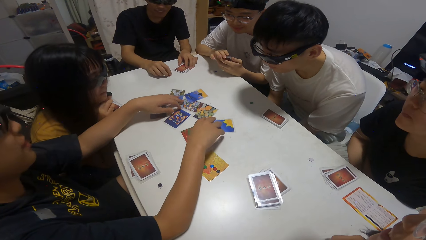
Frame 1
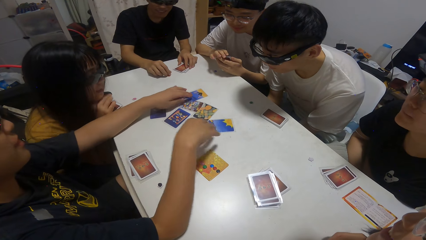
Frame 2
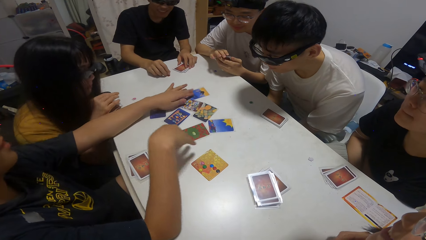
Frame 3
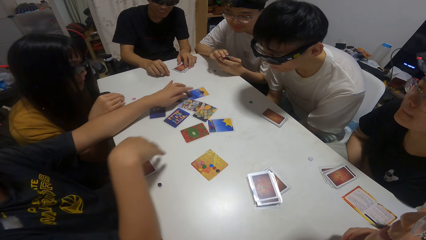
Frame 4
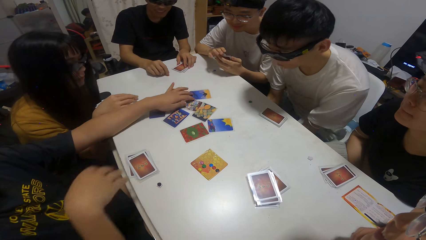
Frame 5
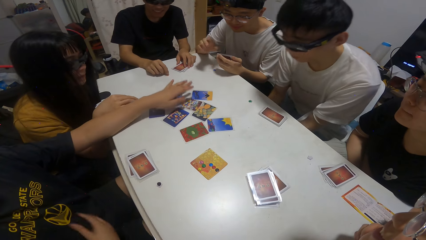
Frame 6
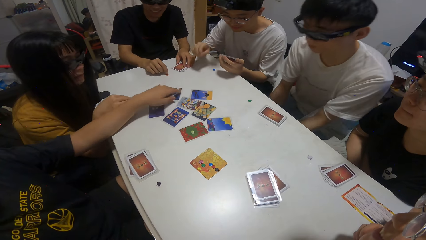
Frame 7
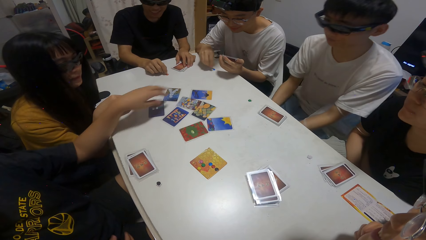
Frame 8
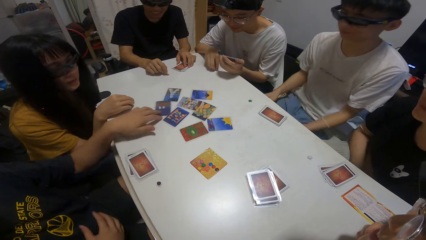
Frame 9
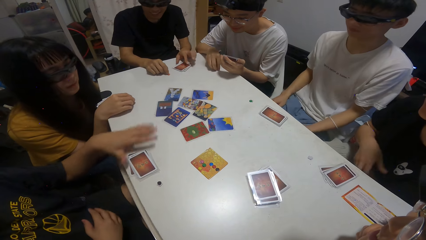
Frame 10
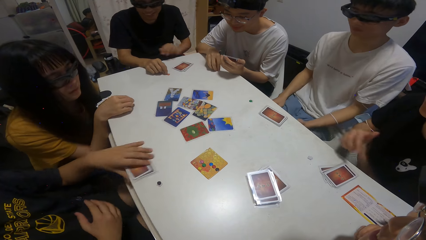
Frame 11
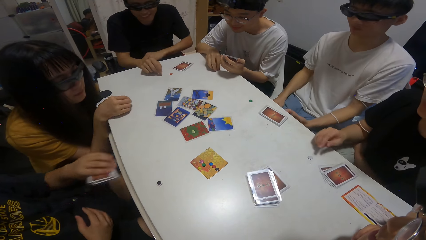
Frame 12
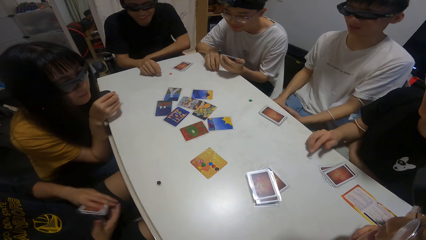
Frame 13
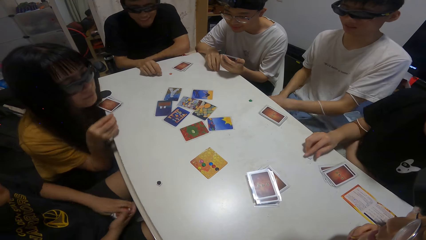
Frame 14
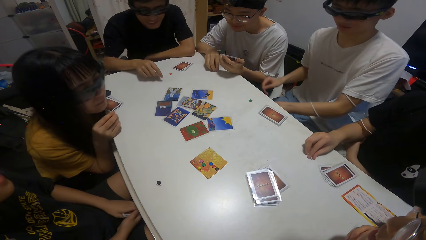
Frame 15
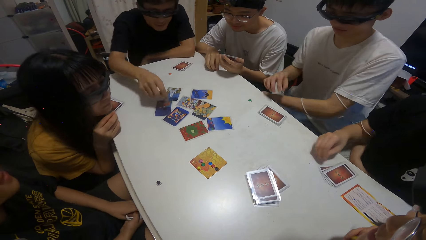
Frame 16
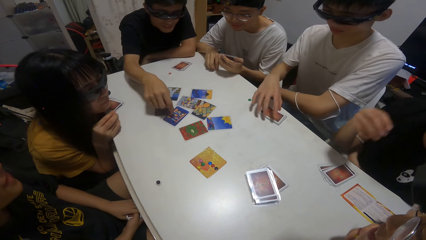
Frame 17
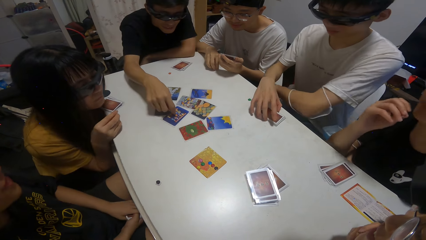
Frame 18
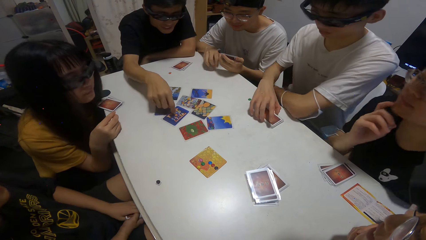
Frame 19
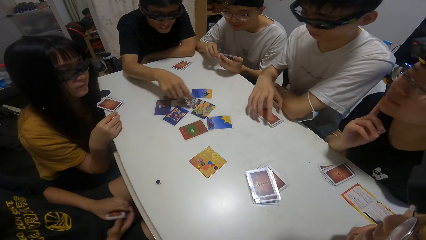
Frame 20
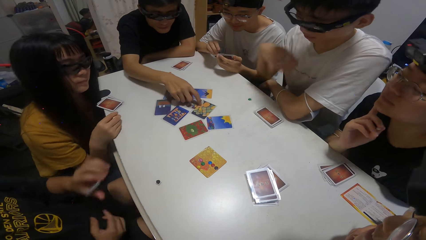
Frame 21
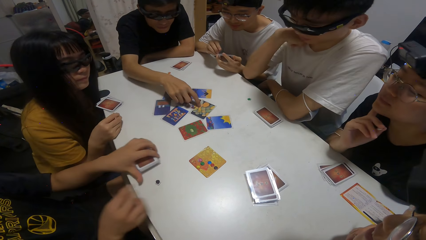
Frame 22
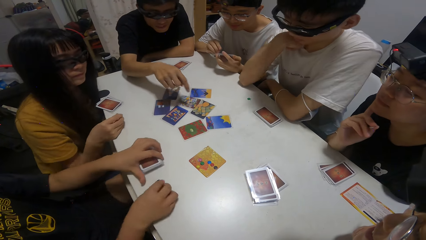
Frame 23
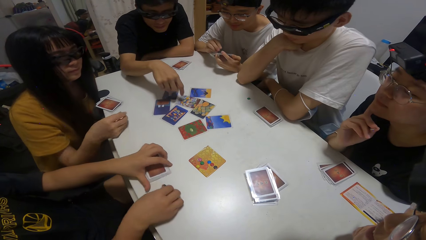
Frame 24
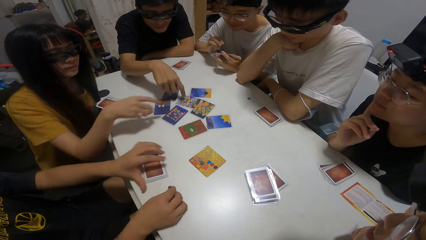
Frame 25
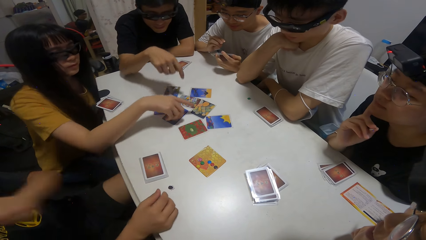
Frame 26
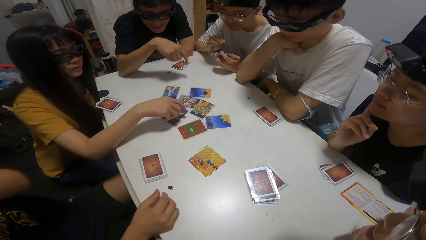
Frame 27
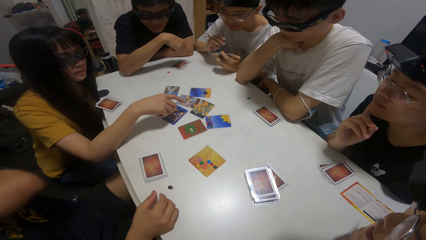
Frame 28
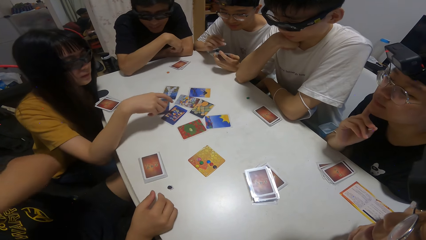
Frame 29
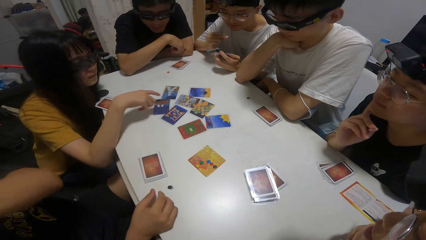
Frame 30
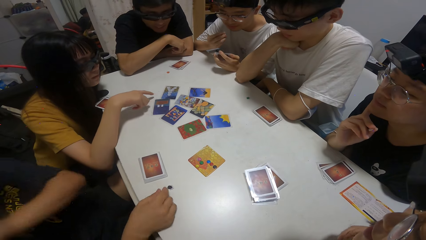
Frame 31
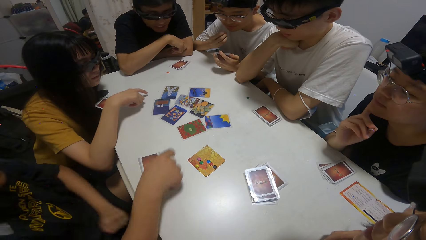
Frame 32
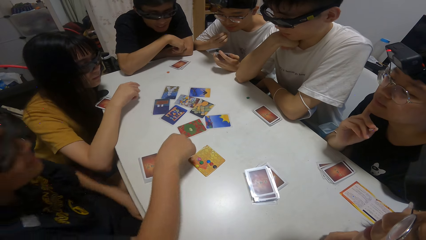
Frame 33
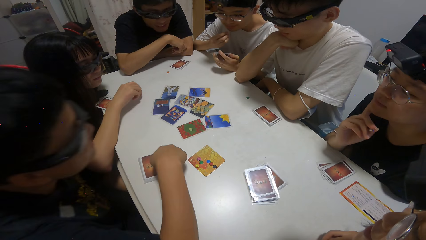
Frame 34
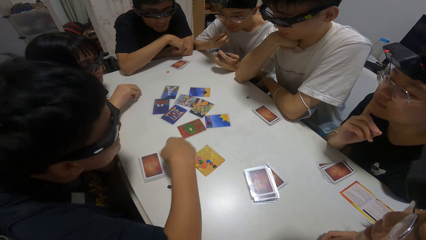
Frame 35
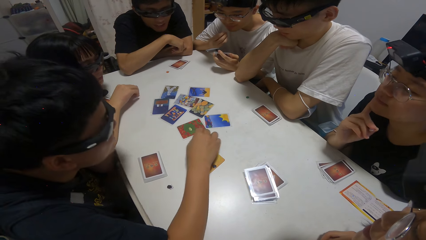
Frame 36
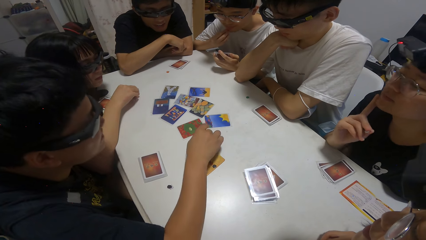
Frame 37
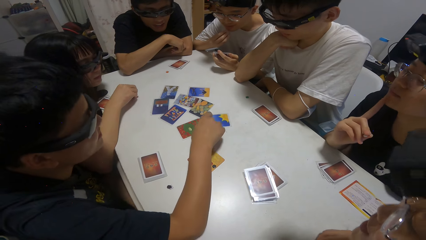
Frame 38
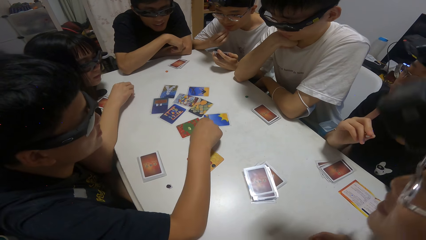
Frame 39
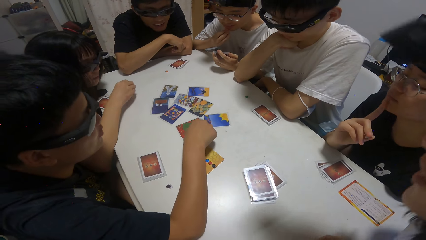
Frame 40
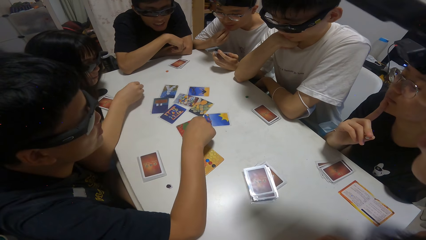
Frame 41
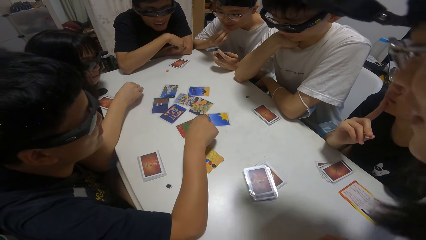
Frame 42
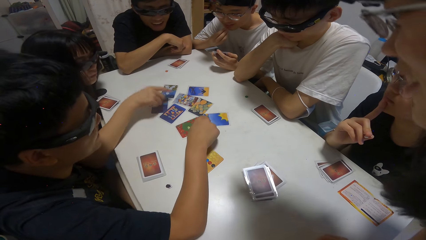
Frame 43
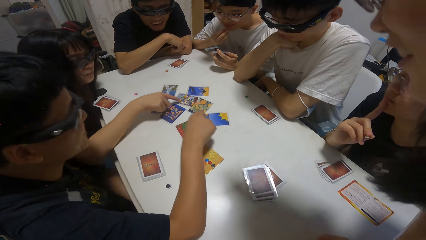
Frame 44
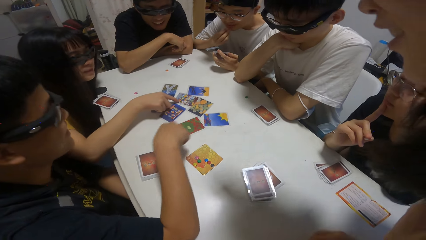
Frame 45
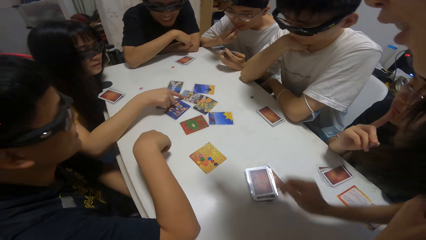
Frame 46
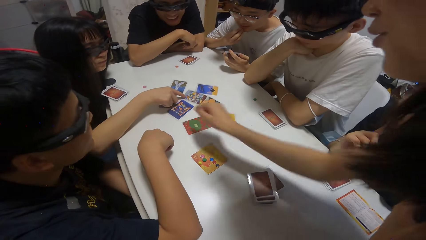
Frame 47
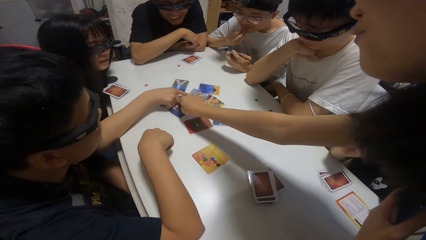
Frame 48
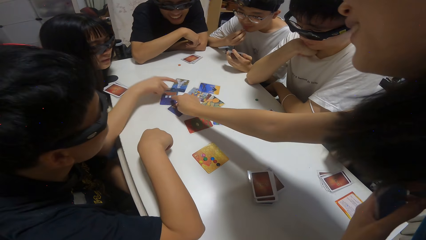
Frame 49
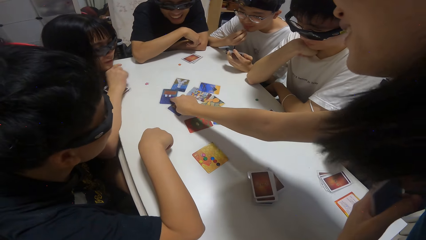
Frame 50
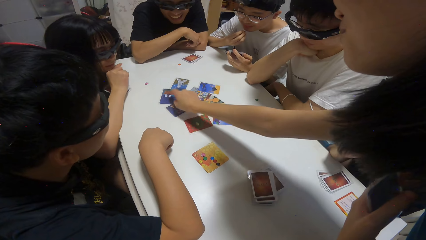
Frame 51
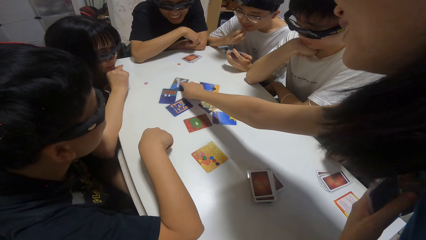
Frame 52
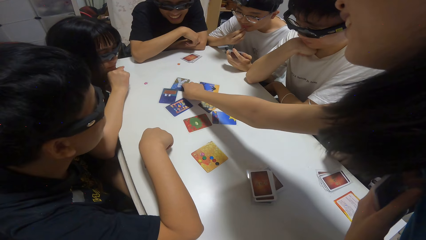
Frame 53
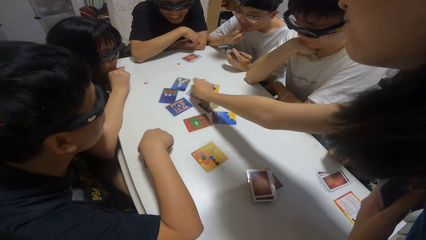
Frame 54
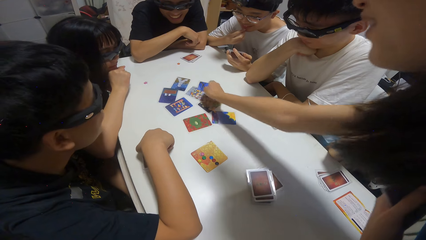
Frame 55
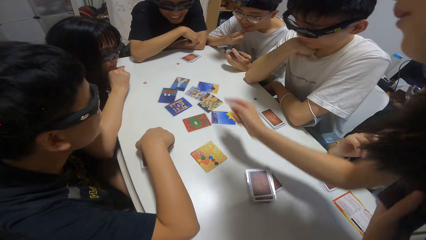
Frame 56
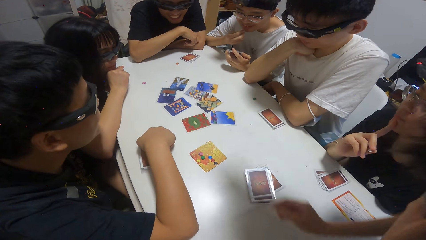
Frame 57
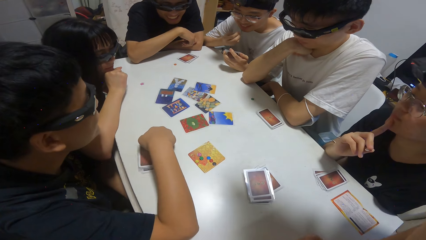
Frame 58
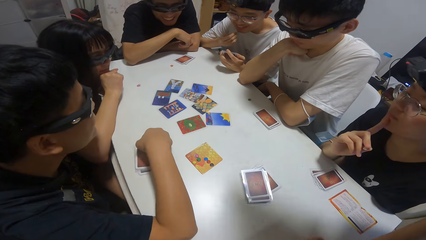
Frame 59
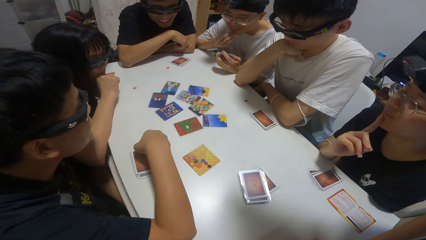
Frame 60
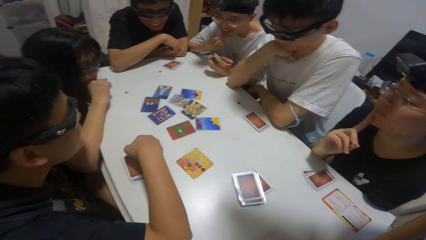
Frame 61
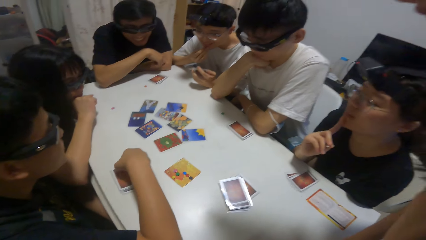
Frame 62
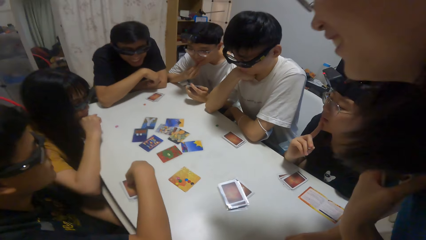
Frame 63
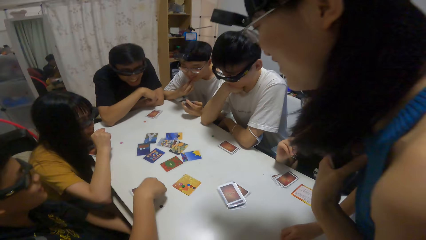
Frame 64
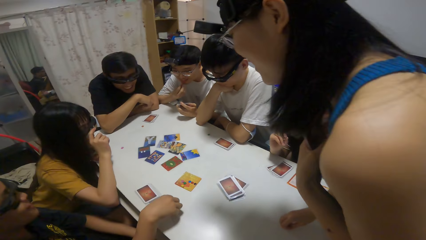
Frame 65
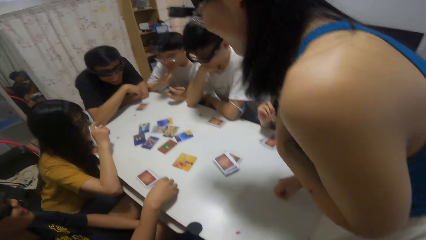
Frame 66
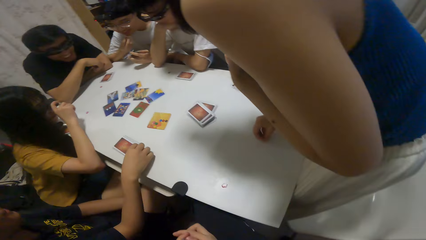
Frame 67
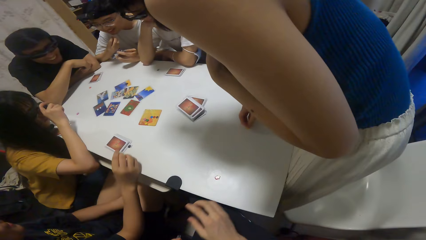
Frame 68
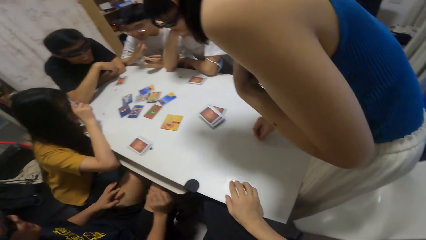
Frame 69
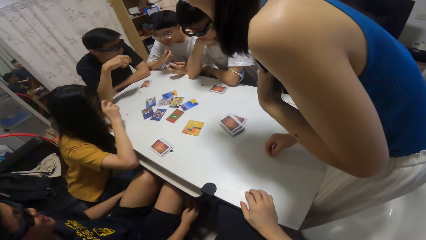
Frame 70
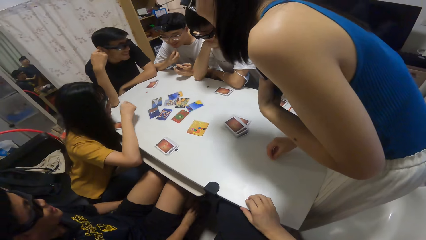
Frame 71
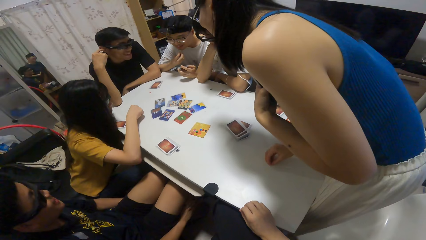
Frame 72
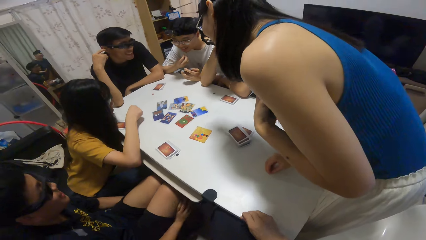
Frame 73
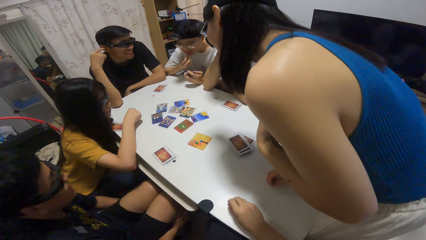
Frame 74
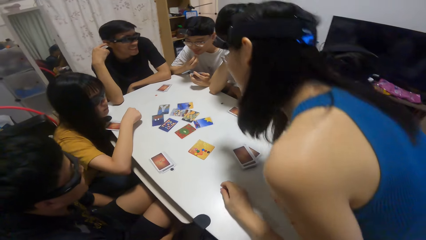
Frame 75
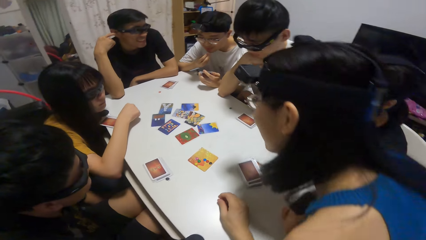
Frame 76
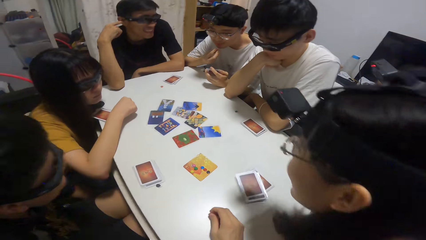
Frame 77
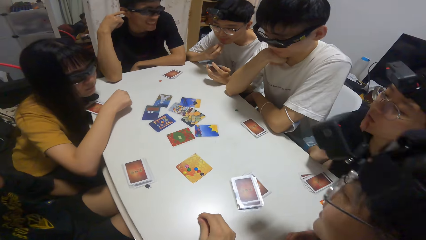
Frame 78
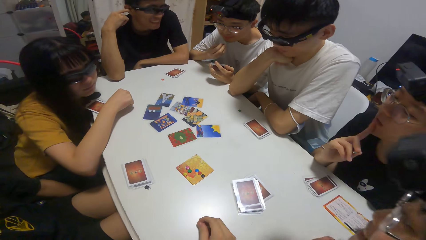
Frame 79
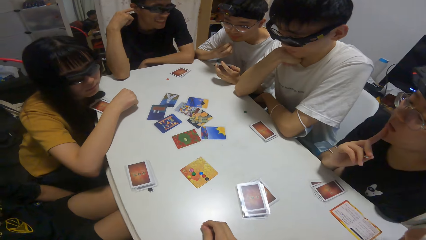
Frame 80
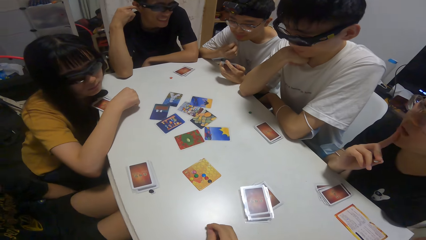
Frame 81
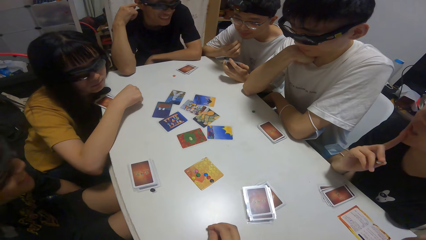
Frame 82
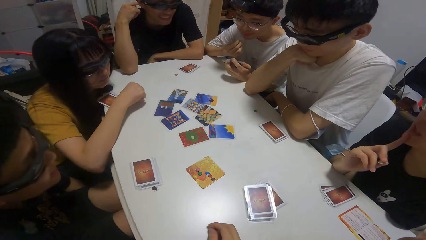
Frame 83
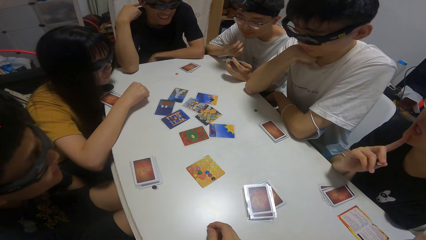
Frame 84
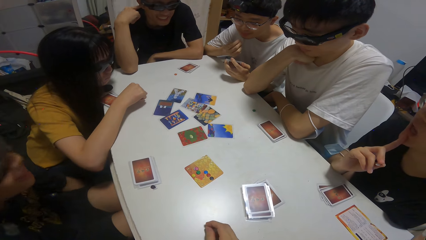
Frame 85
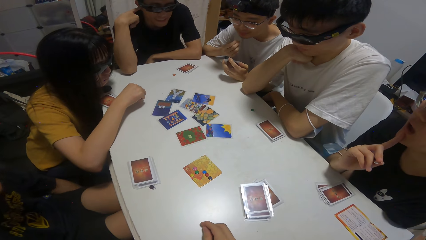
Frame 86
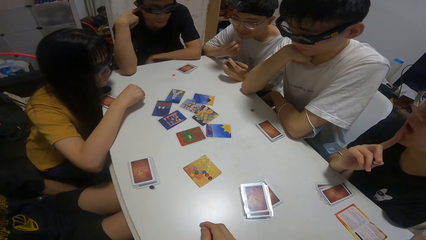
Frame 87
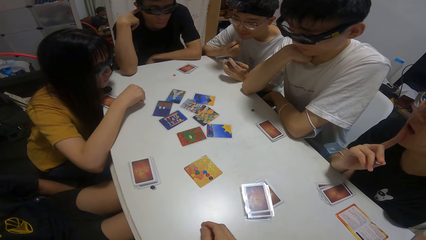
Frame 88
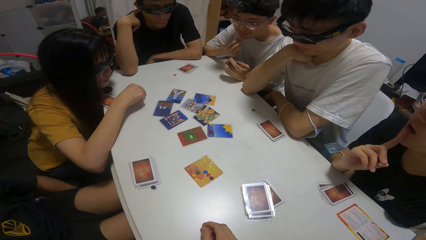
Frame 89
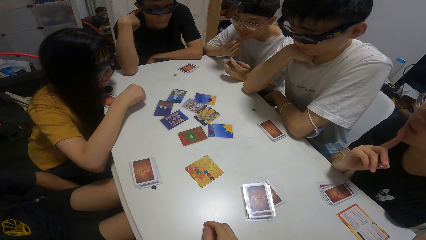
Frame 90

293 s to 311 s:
A boy picks some cards on the table with his left hand. Another boy points towards a card on the table. The first boy drops some cards on the table and points towards some cards on the table. A girl points towards a card on the table. Another girl points towards a card on the table. A person plays cards on the table.
